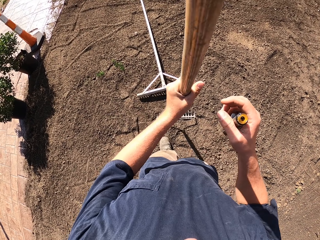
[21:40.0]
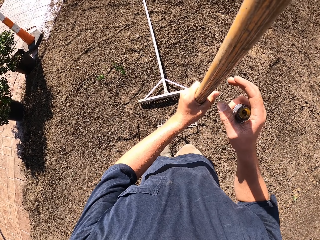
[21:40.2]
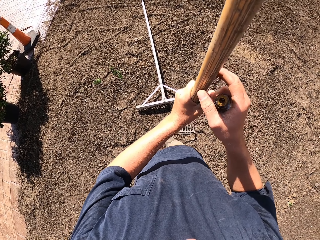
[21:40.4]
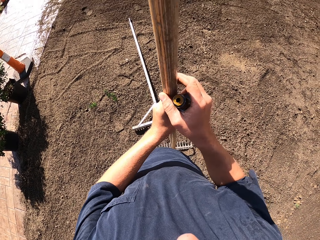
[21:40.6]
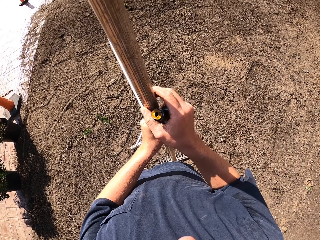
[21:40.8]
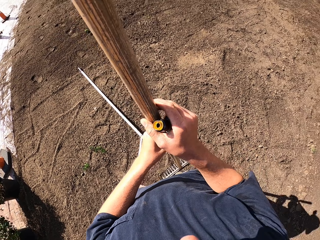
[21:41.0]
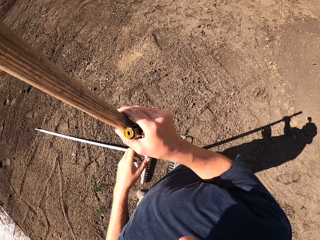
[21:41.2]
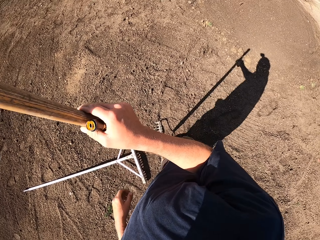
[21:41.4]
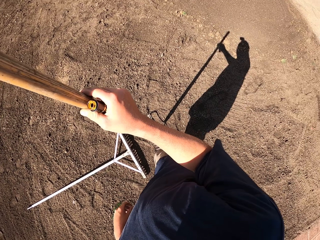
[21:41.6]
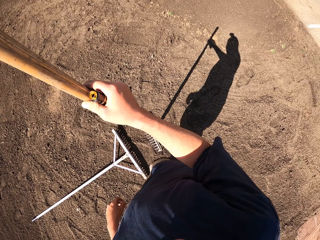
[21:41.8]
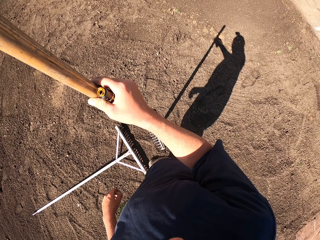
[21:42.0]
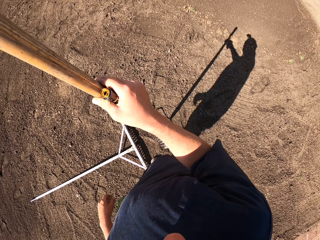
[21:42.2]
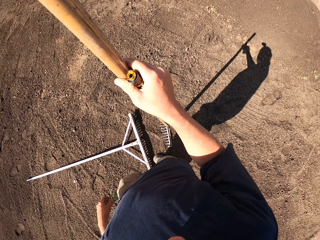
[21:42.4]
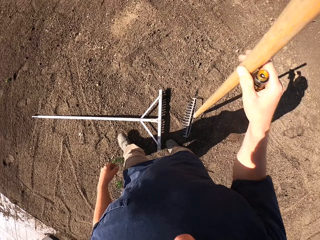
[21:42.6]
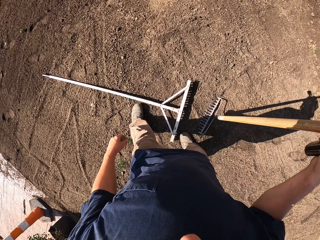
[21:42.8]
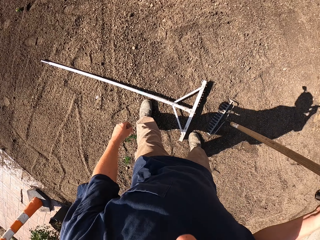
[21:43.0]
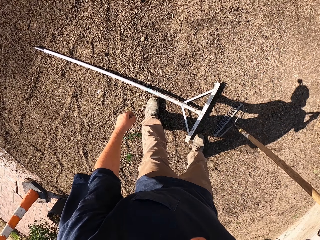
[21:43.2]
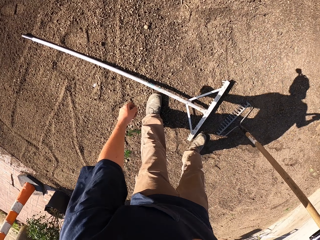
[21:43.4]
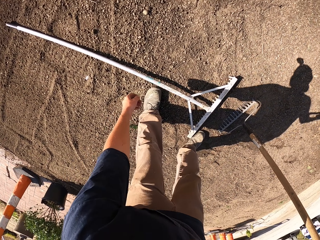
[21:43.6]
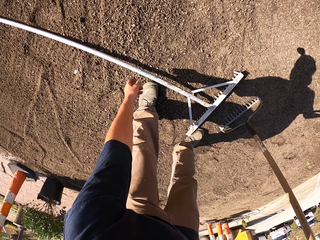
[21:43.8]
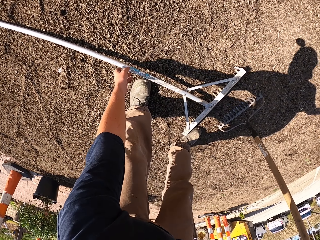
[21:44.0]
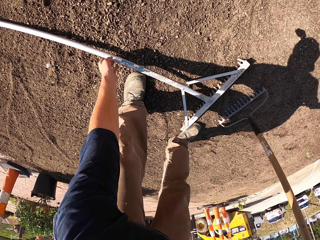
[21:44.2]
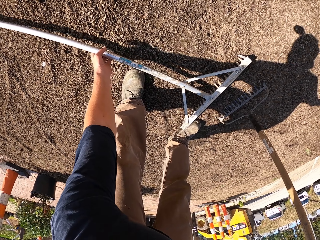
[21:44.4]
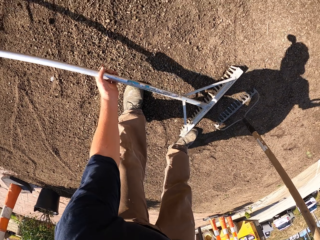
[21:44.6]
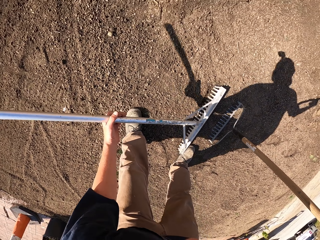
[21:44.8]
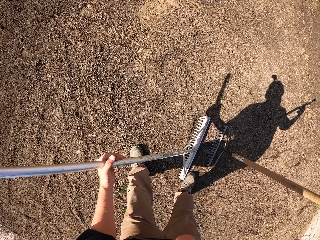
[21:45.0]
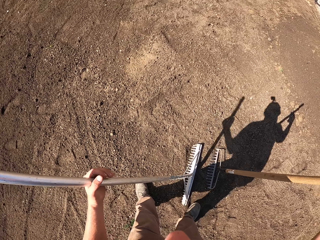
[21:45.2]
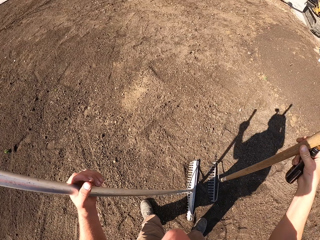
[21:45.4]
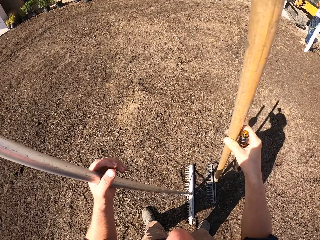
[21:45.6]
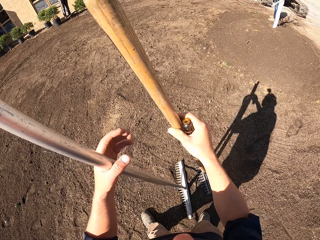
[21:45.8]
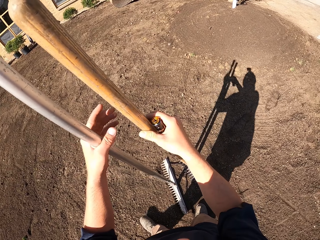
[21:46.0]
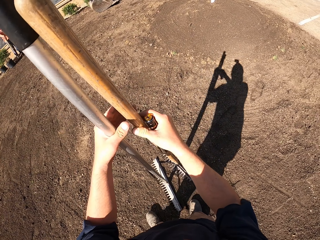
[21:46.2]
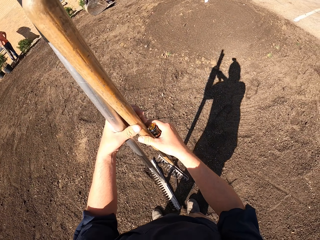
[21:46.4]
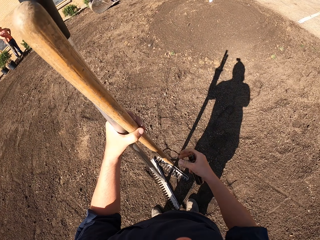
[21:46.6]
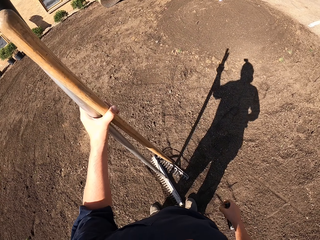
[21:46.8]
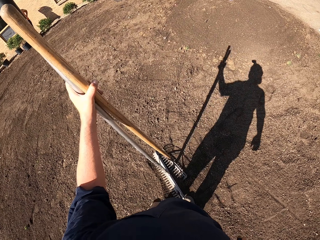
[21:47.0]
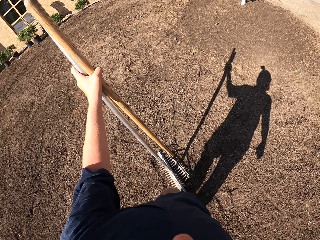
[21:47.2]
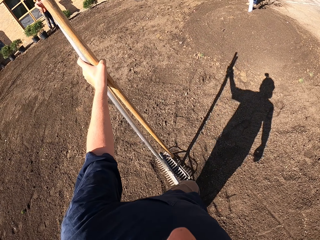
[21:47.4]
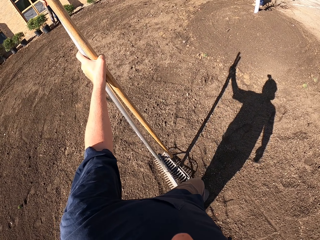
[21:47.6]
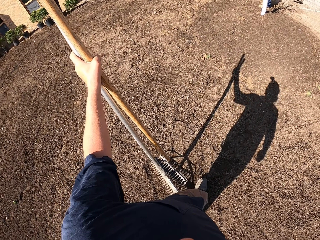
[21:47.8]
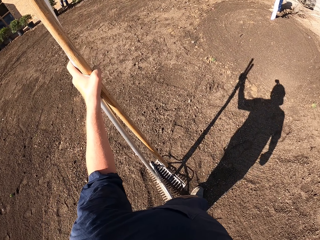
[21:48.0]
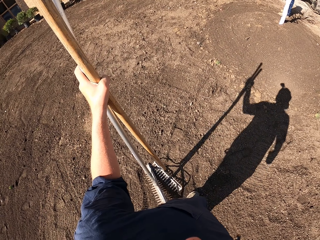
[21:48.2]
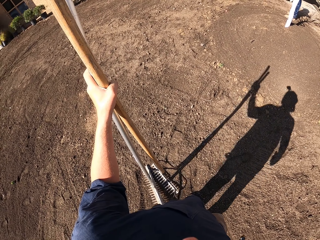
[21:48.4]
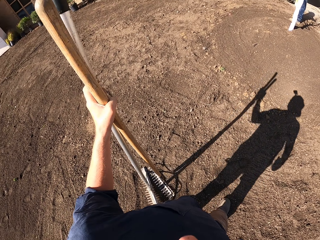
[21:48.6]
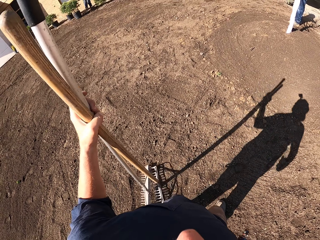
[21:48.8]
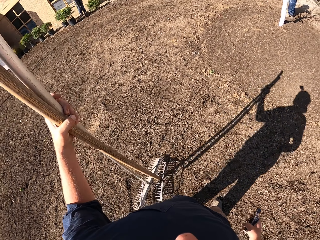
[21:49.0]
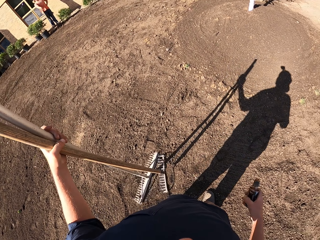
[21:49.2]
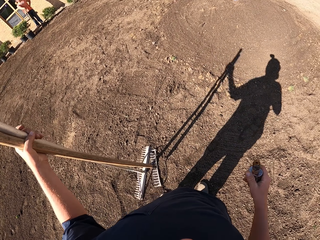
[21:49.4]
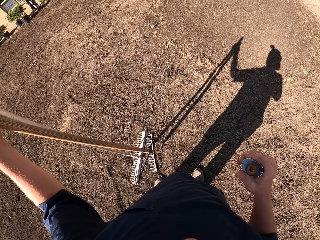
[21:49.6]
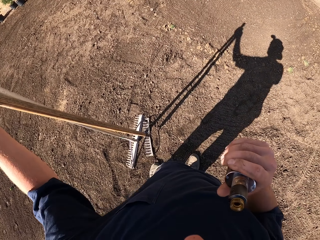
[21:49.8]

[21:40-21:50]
The camera wearer transfers the rake to the right hand. They look around. They move the left hand. They pick up a rake. They lift the rake. They place the rakes together. They make a step. They walk around.

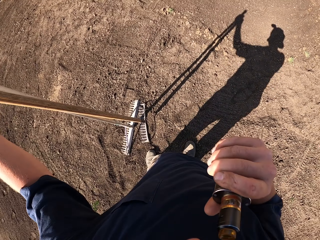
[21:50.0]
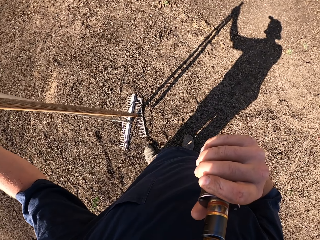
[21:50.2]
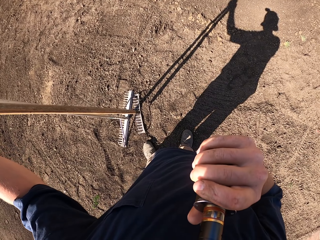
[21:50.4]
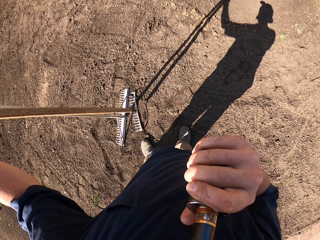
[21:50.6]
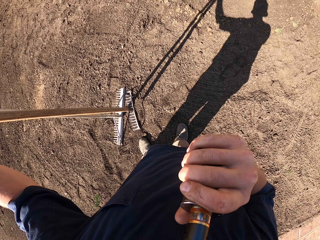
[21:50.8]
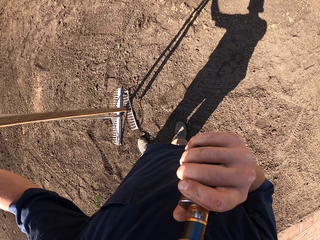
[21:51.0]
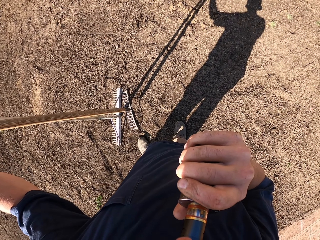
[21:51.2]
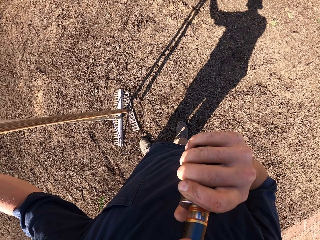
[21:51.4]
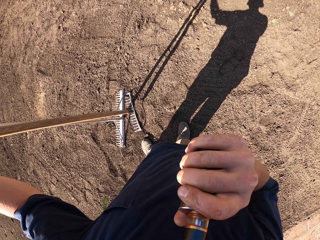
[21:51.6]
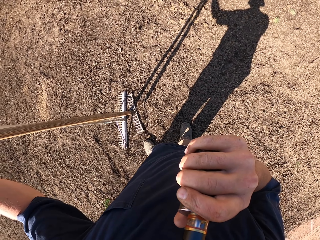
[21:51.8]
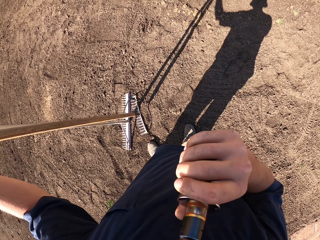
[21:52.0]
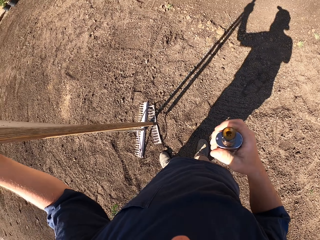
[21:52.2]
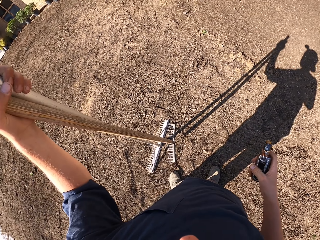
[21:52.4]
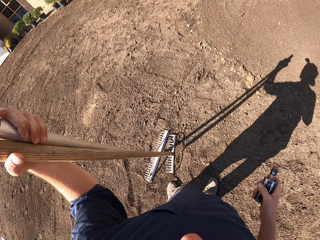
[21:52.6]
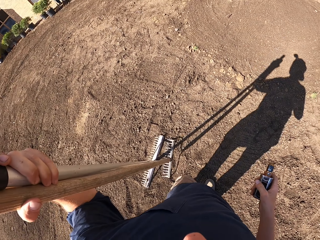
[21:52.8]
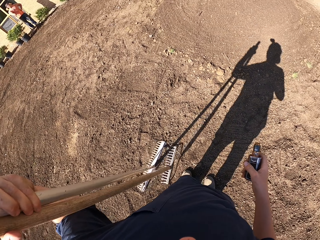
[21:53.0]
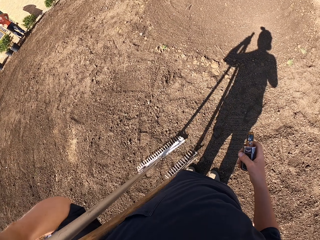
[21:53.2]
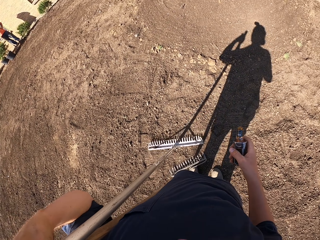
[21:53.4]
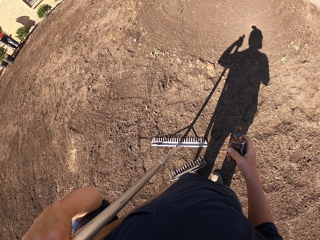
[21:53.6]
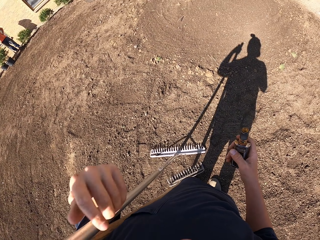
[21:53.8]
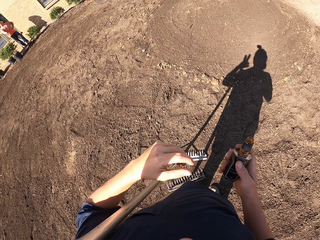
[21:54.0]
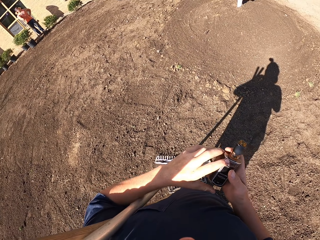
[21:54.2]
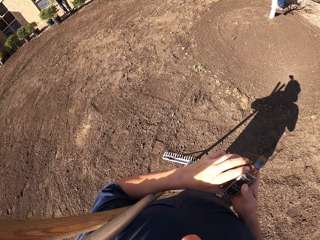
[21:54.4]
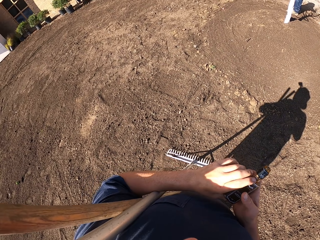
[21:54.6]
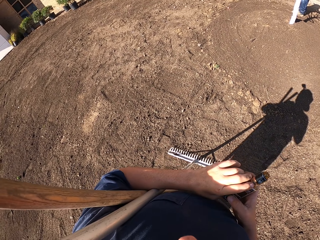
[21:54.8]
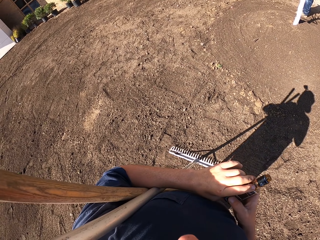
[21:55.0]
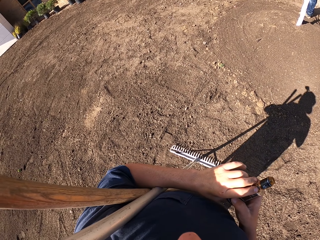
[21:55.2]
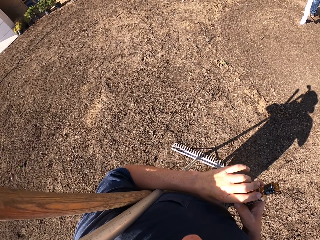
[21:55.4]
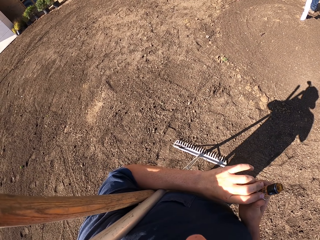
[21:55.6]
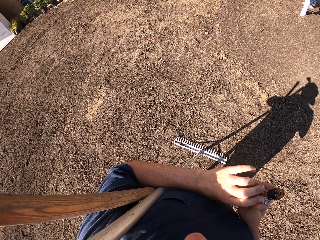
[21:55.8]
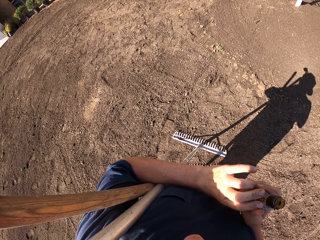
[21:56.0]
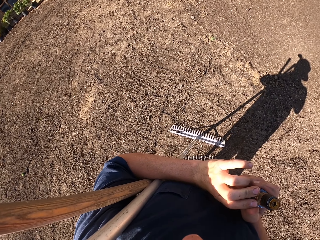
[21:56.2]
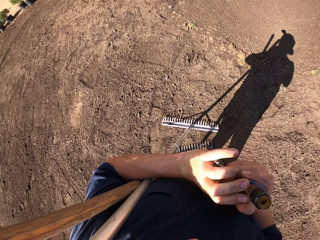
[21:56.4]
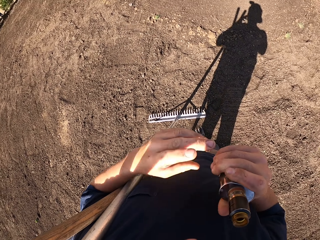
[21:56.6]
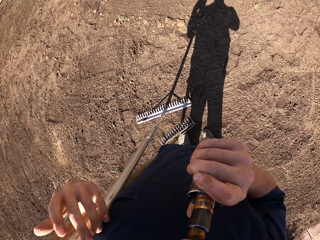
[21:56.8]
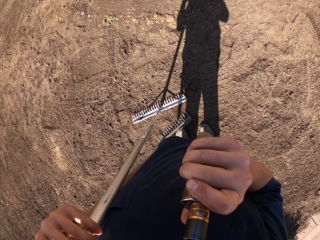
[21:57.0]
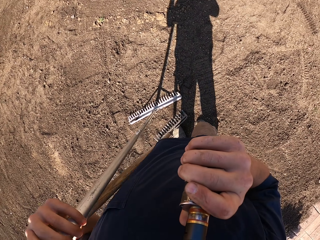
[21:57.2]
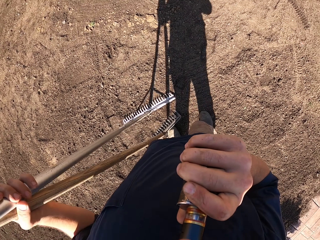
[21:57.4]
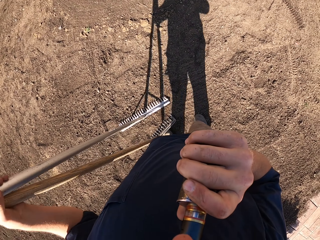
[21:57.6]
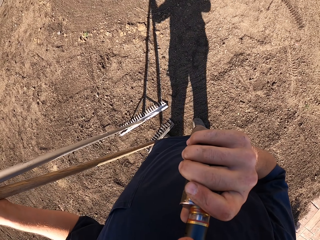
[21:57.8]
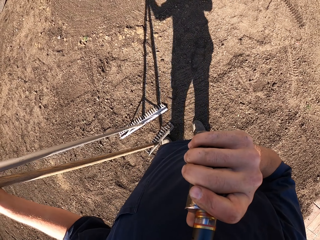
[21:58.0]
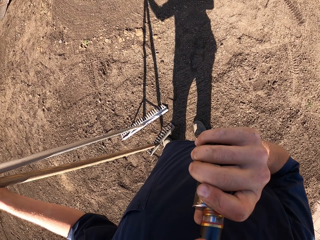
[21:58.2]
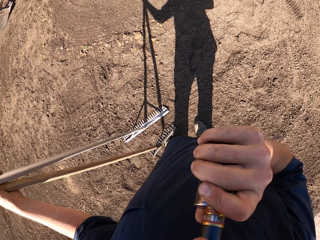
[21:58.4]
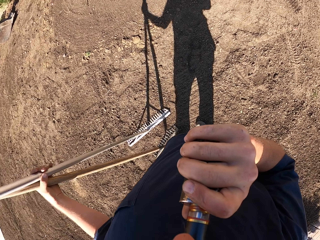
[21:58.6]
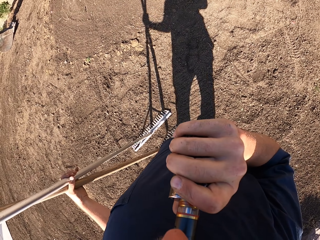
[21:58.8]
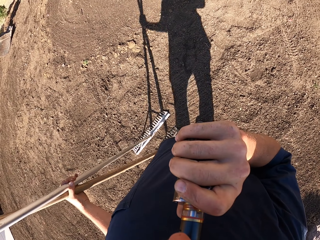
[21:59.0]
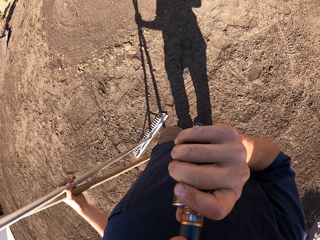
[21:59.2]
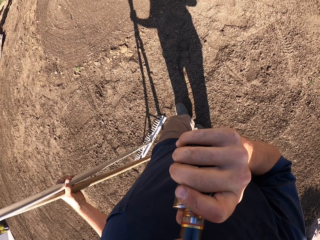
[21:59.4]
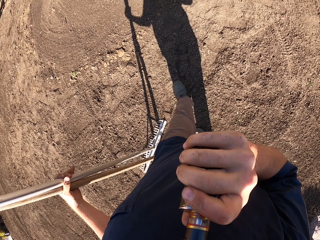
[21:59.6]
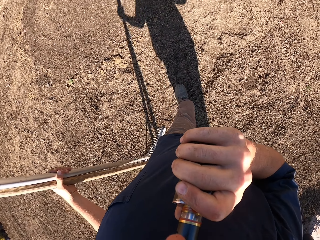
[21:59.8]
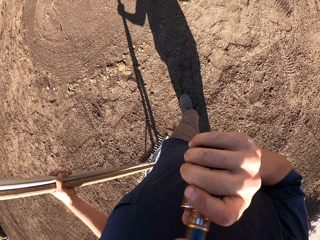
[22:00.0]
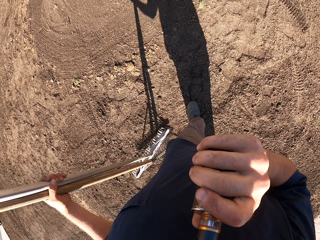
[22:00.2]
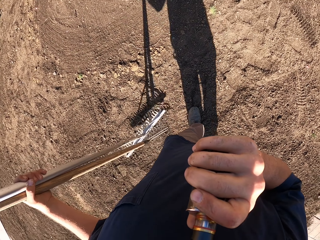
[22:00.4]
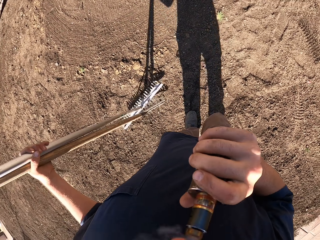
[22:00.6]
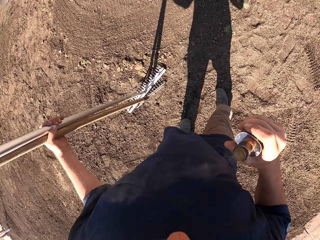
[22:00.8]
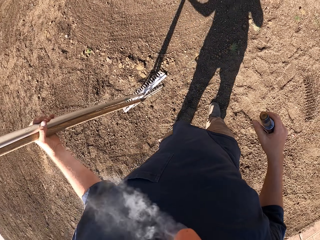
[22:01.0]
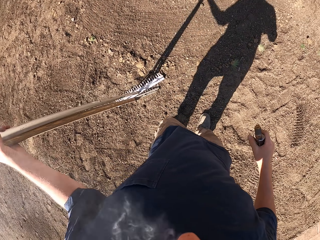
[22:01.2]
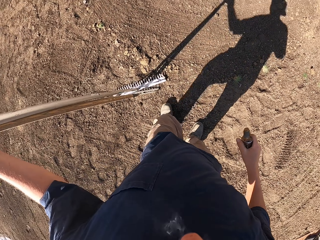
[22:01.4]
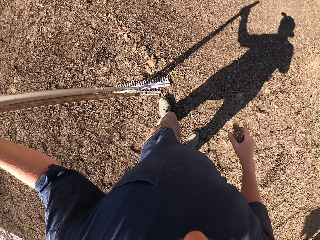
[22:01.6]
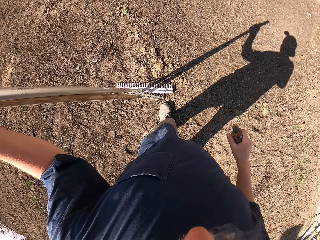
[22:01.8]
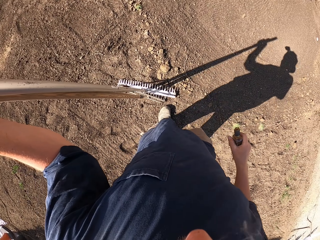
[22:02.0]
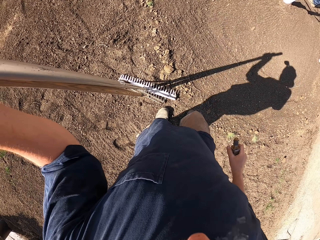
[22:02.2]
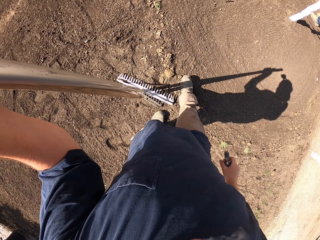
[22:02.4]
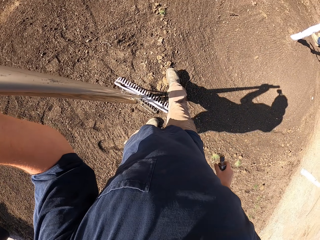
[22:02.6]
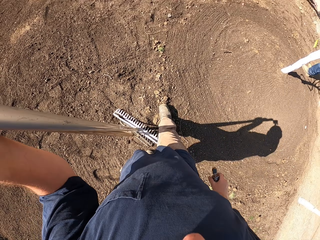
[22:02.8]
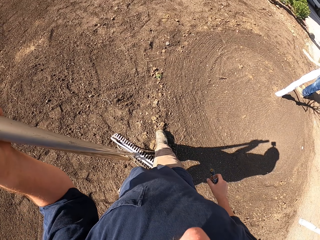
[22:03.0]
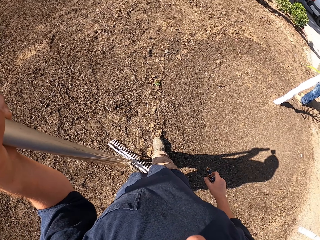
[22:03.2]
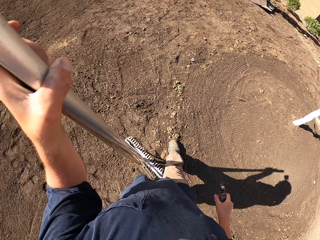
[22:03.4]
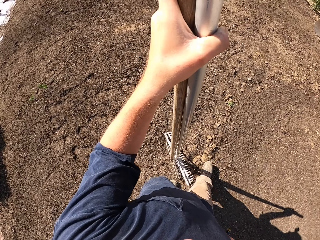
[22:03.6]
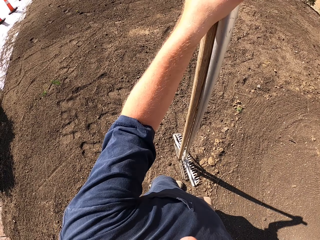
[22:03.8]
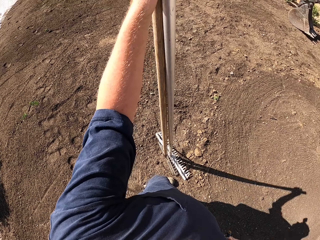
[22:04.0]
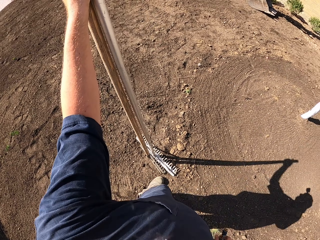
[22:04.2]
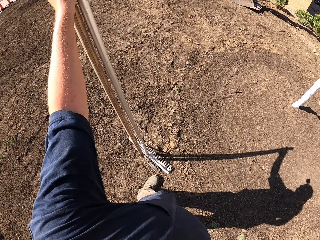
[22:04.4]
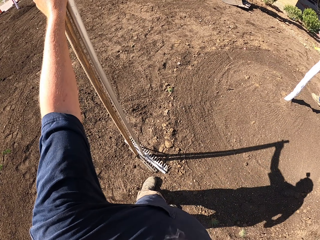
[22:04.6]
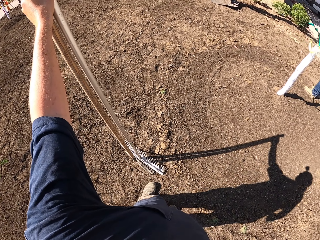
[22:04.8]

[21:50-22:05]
The camera wearer lifts the bottle of vape and smokes vape. They move the bottle of vape. They look around. They move the rake. They hold the vape with both hands. They look at the bottle of vape. They lift the bottle of vape. They smoke vape. They move the rakes. They smoke vape. They walk around. They lift the rake. They make a step. They look around.
